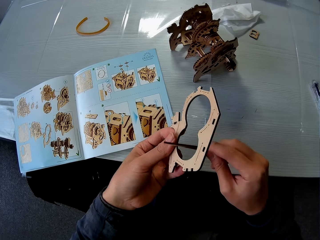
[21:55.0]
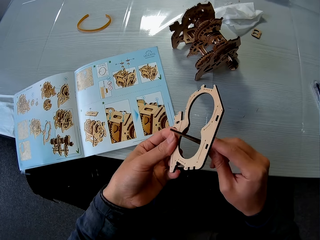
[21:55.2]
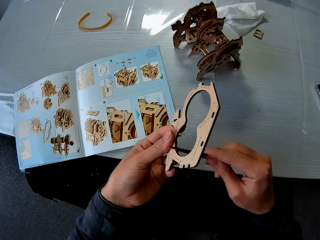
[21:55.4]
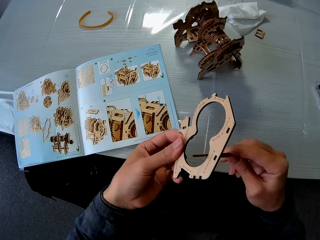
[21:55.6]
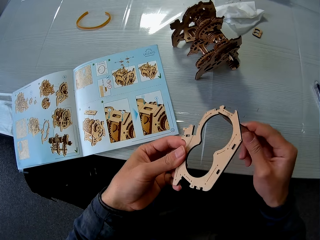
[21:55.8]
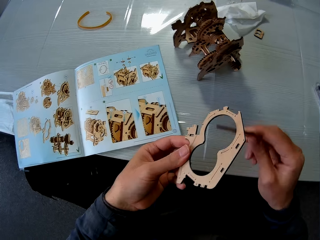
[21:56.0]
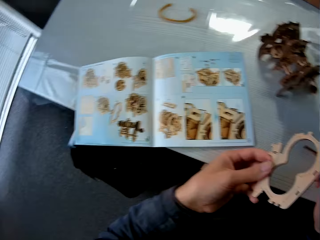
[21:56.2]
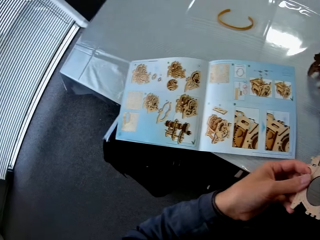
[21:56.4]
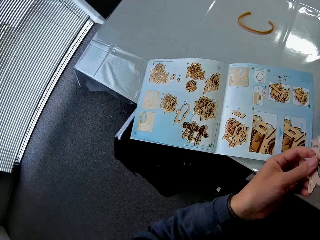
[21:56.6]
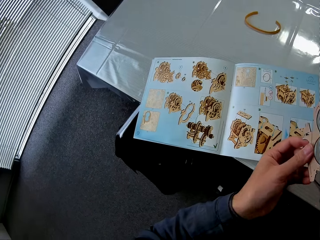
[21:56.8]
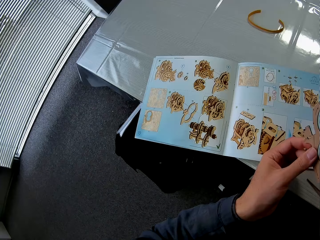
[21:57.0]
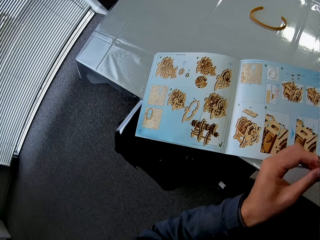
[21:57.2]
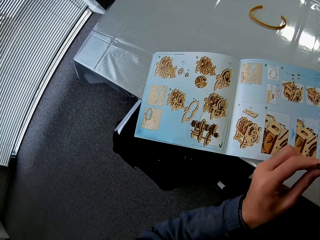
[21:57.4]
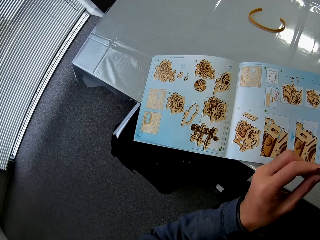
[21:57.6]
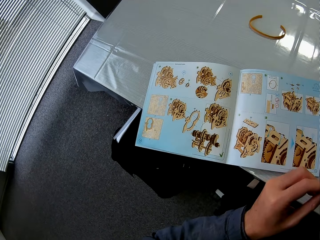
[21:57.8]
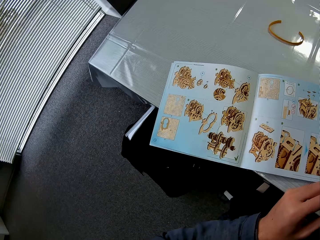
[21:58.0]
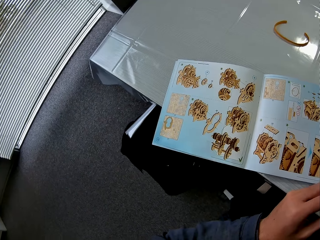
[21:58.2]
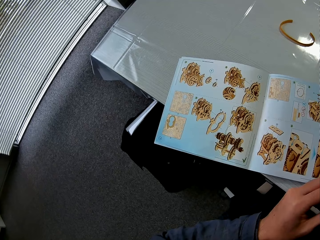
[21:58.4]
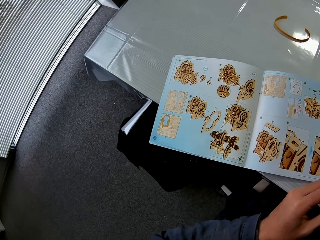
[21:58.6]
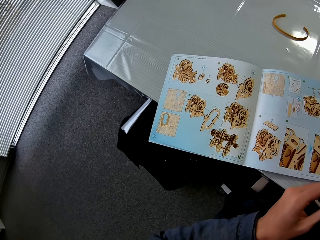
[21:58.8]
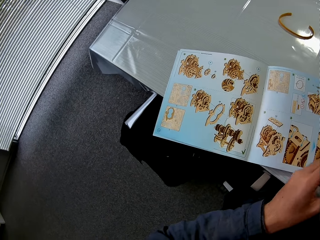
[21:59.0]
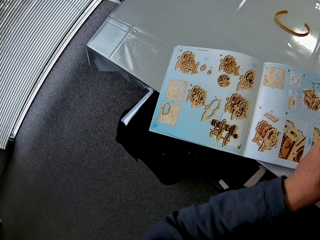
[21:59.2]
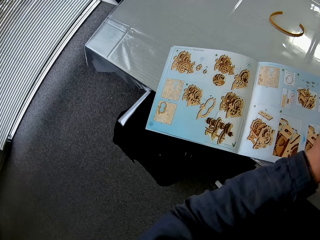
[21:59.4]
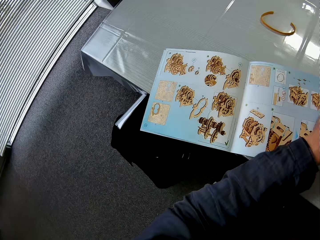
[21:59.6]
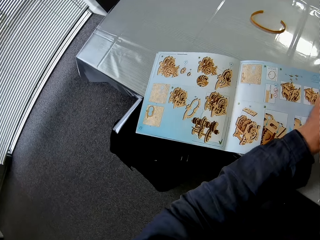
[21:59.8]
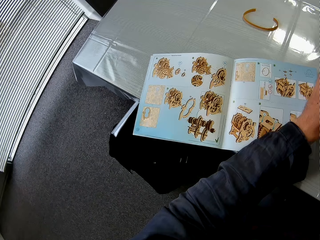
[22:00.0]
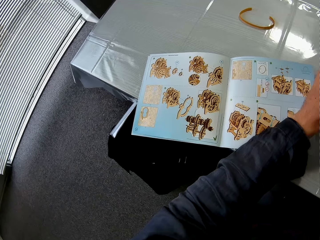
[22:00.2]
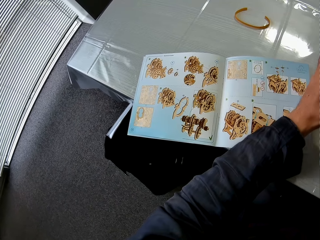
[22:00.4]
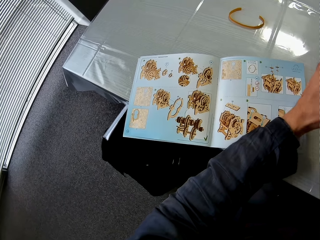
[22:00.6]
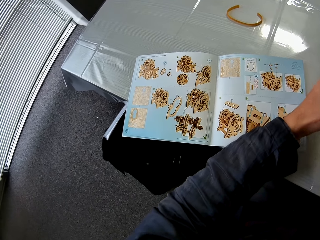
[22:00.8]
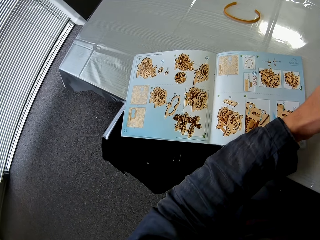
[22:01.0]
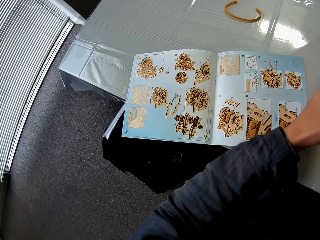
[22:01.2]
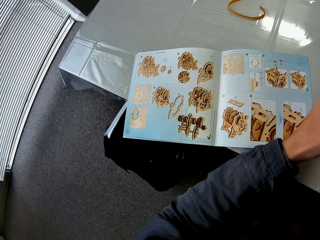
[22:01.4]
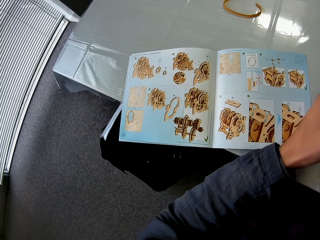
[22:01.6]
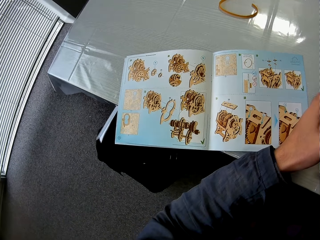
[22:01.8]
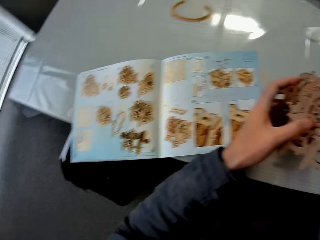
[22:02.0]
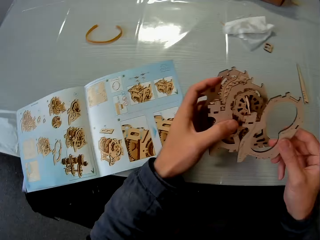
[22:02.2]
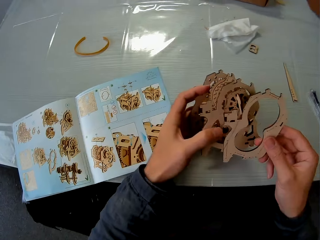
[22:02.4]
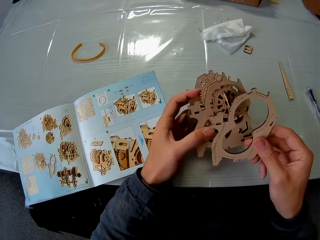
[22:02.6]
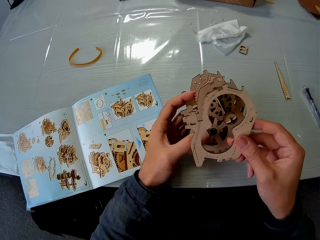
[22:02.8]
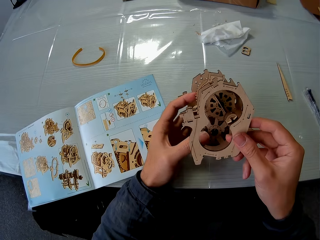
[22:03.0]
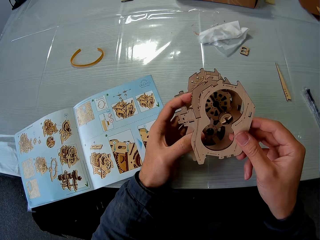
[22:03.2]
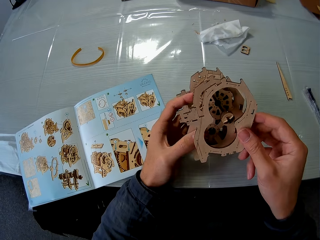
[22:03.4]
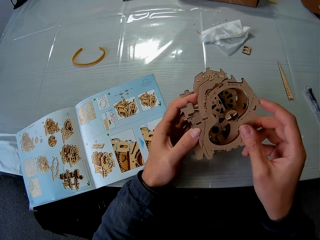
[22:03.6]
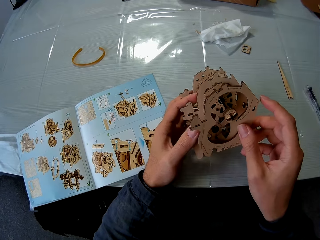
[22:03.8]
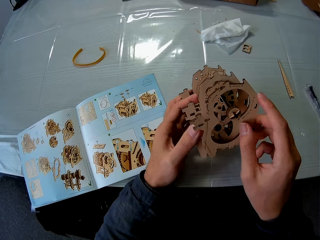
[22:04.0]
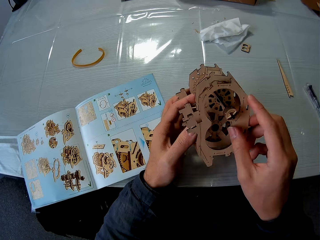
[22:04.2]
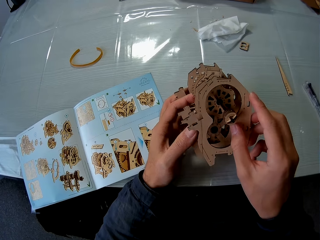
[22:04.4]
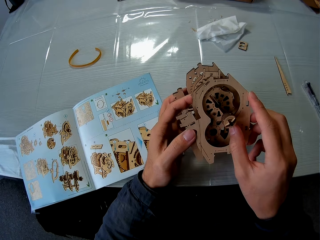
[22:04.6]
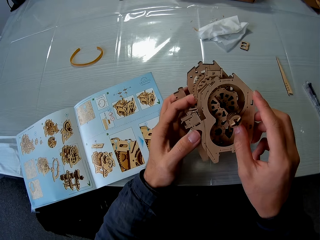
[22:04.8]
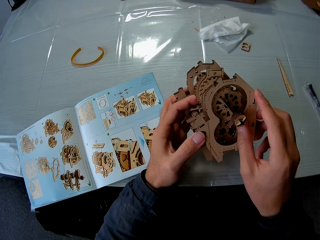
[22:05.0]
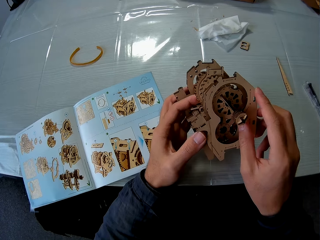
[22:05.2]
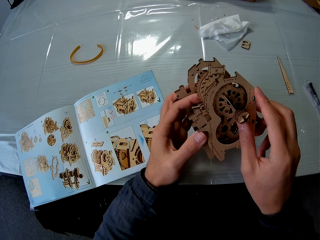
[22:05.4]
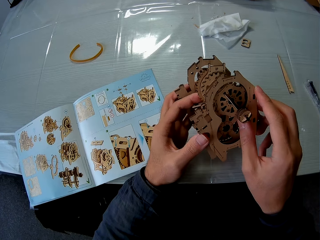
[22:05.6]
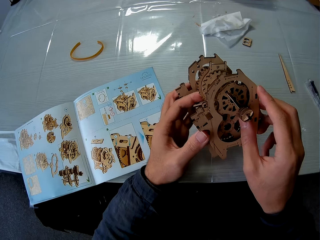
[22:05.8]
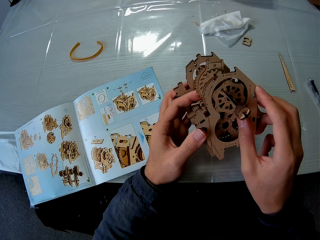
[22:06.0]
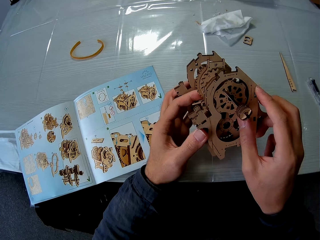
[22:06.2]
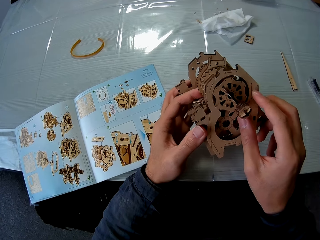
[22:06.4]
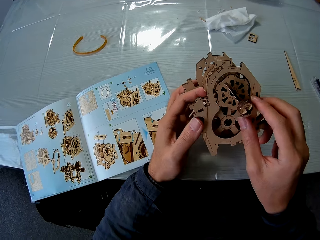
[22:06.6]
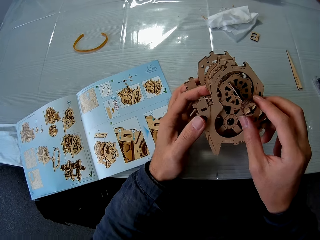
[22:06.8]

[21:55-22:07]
The camera wearer reads the book. They fix the laser cut wood craft puzzle.

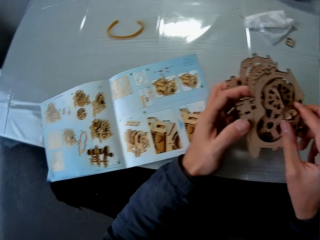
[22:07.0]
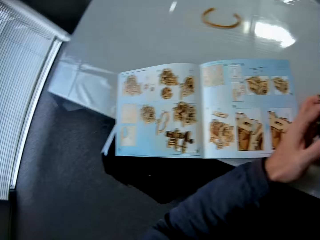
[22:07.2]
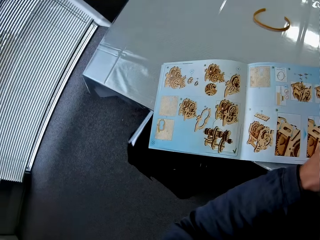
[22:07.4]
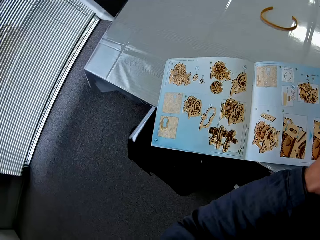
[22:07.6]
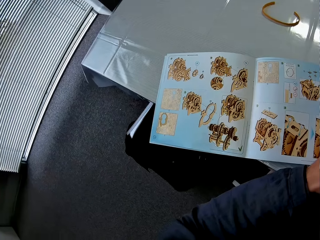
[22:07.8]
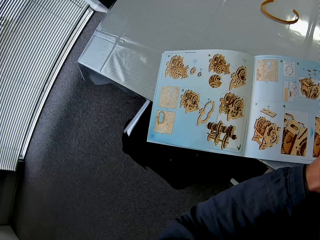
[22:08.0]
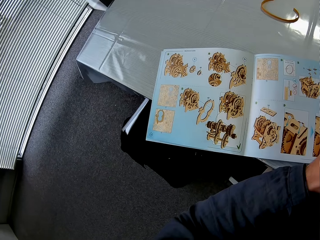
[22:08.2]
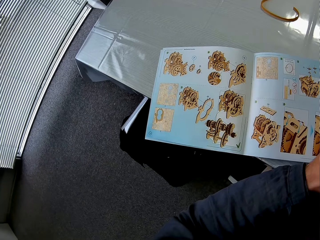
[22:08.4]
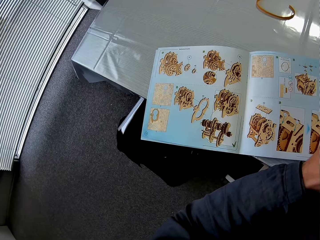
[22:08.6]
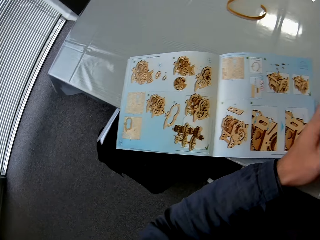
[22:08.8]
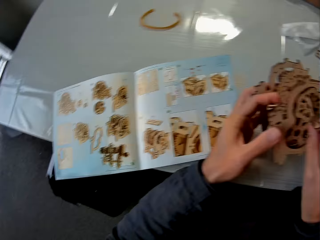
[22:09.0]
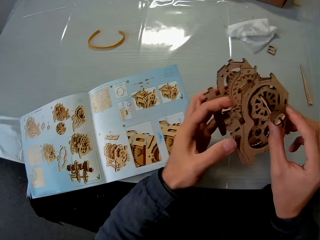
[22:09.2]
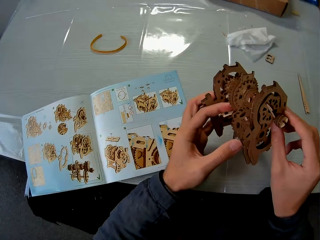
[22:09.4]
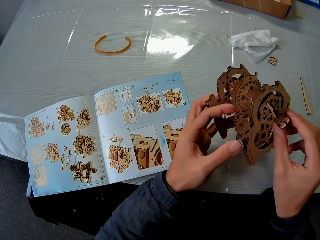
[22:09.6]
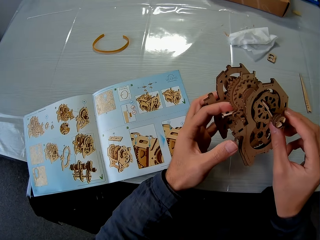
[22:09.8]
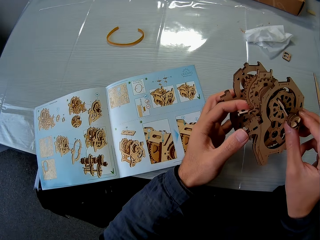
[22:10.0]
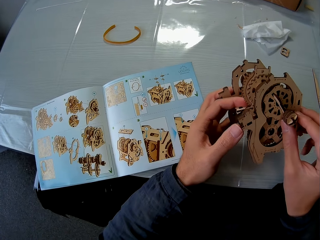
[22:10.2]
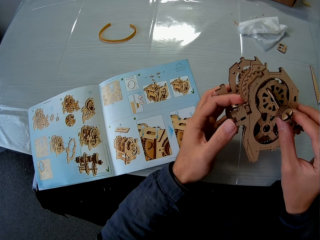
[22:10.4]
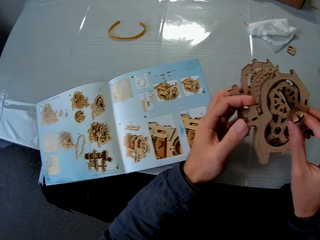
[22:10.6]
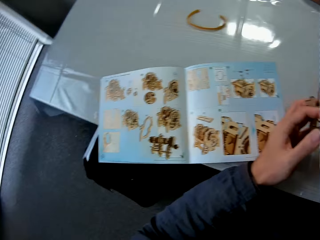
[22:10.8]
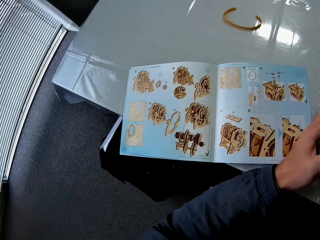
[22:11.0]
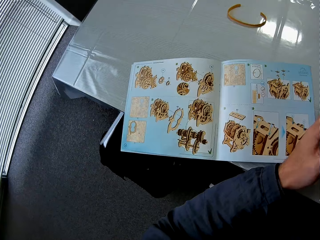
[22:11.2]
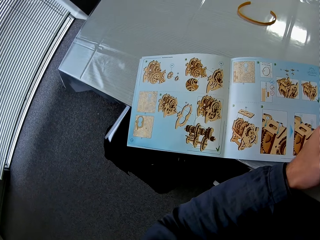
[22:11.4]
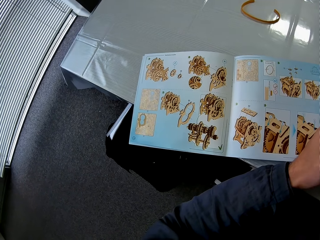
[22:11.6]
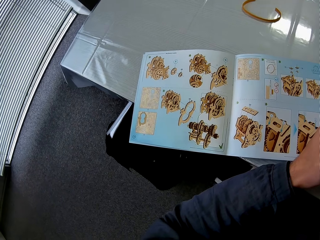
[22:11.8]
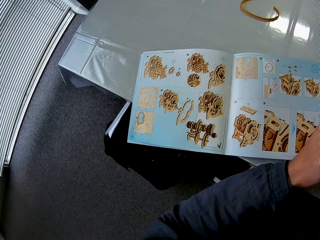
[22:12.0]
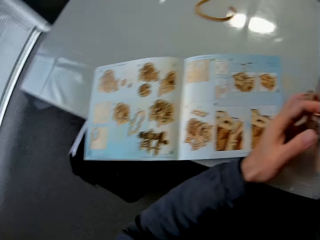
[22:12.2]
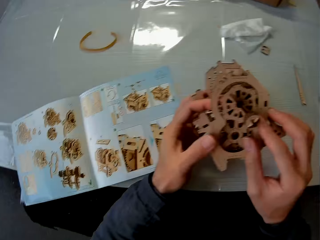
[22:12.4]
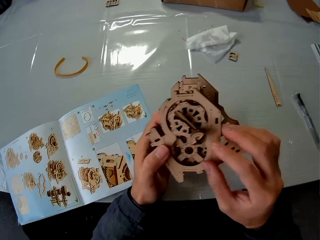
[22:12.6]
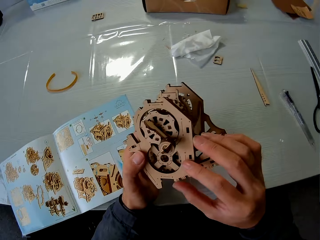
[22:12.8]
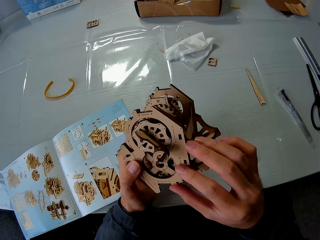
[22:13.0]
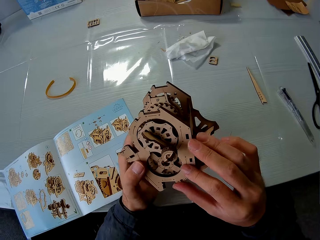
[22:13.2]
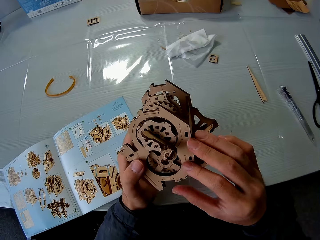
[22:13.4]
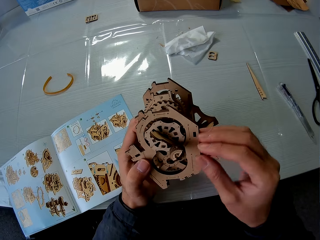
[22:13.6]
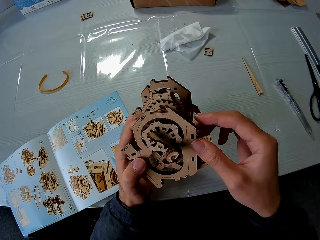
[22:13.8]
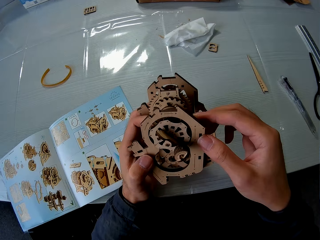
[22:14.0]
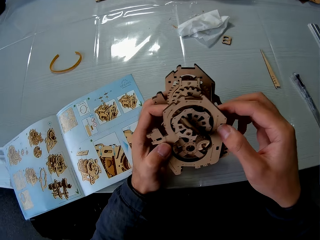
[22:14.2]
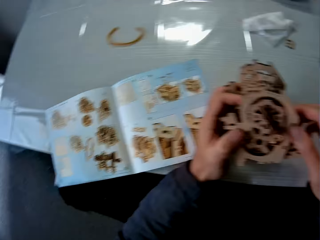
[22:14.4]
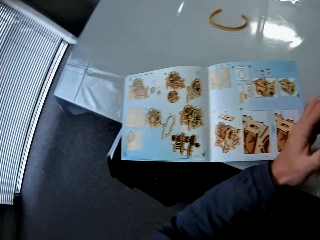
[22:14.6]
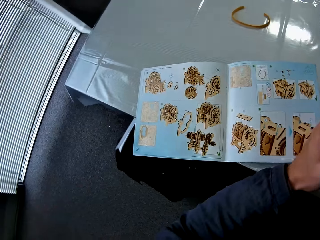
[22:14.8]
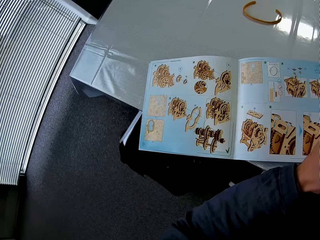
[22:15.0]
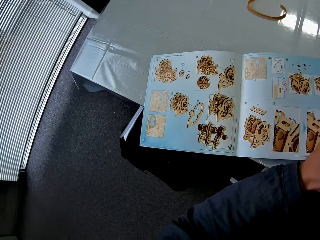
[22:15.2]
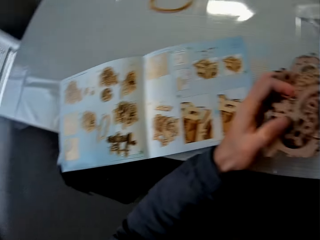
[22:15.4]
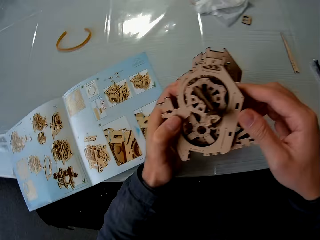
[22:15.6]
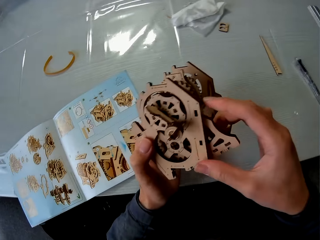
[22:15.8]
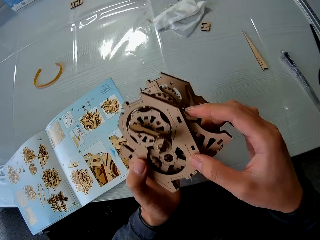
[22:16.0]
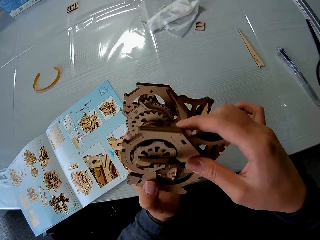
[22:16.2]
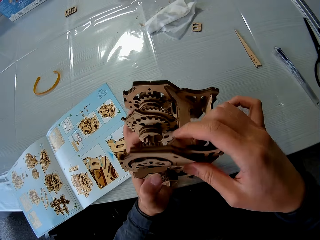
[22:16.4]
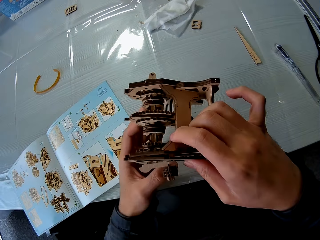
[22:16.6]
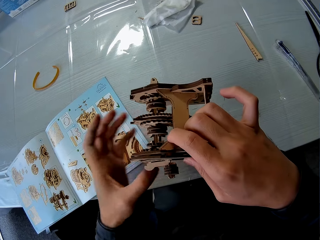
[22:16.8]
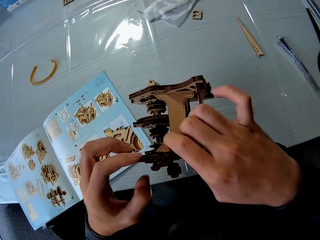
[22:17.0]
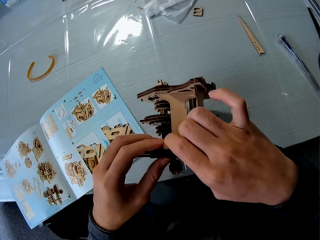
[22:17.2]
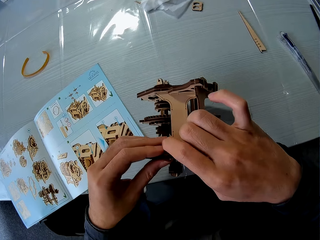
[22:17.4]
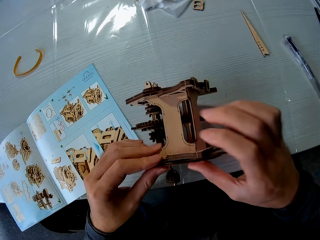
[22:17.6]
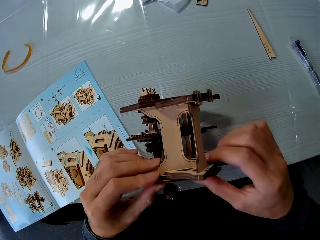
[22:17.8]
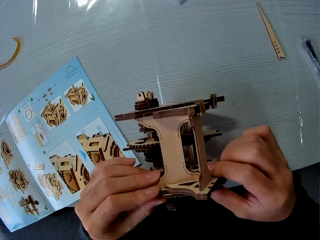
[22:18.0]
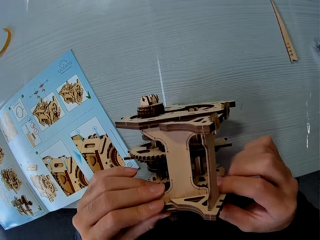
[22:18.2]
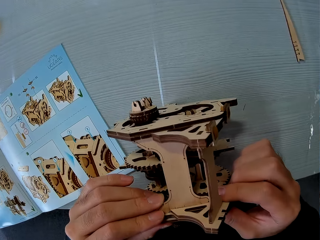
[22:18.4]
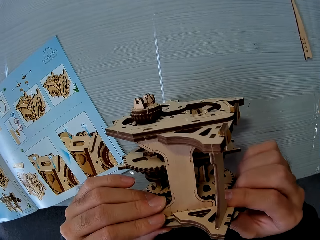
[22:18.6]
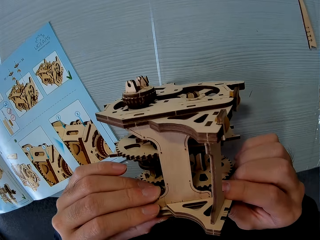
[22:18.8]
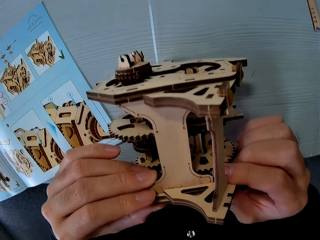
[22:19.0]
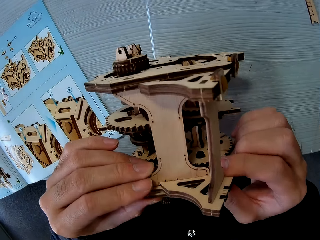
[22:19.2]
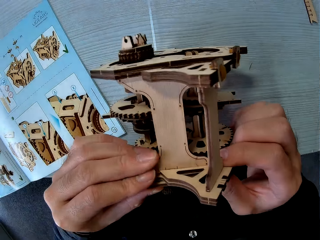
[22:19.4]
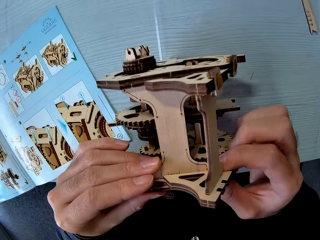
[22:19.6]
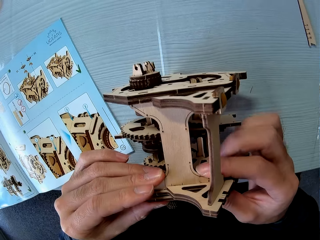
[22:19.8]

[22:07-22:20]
The camera wearer reads the book. They fix the laser cut wood craft puzzle. They read the book. They fix the laser cut wood craft puzzle. They put the laser cut wood craft puzzle on the table. They fix the laser cut wood craft puzzle.
